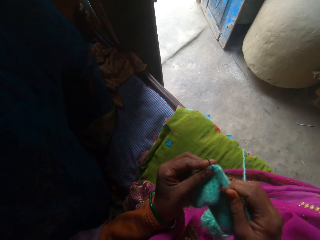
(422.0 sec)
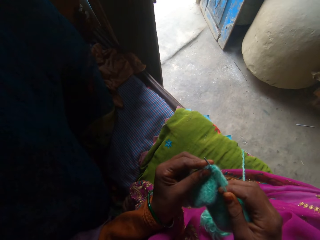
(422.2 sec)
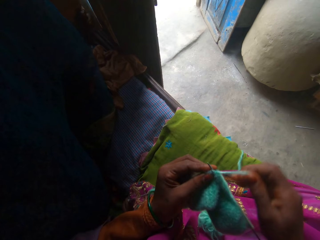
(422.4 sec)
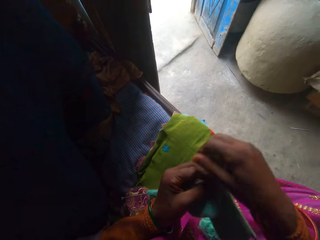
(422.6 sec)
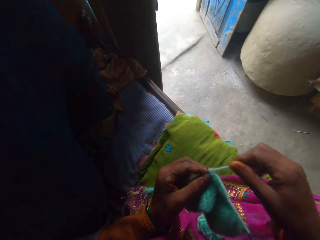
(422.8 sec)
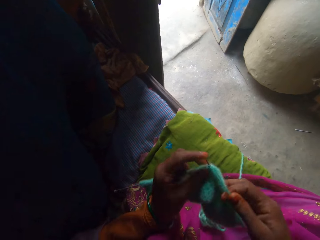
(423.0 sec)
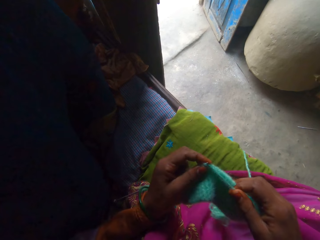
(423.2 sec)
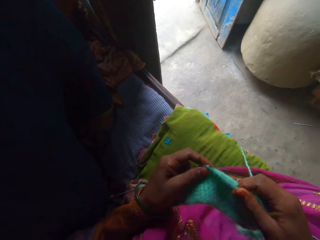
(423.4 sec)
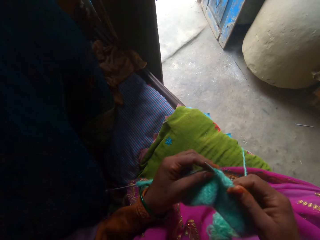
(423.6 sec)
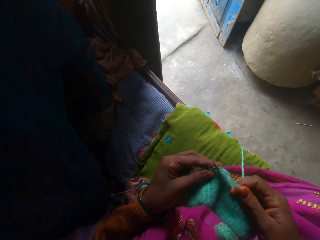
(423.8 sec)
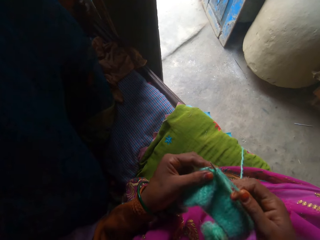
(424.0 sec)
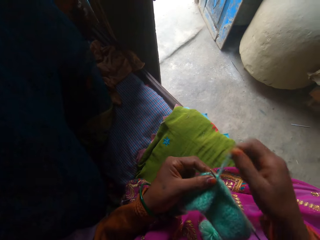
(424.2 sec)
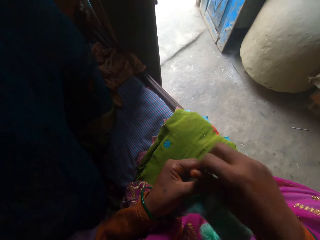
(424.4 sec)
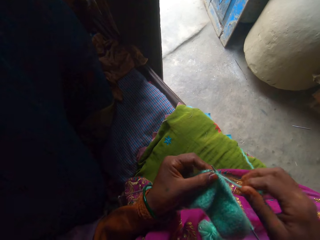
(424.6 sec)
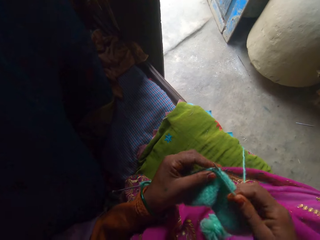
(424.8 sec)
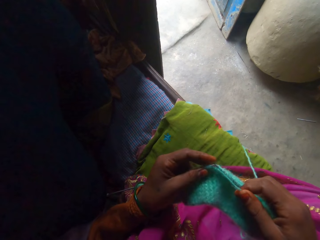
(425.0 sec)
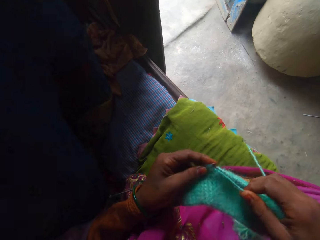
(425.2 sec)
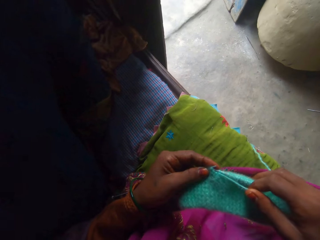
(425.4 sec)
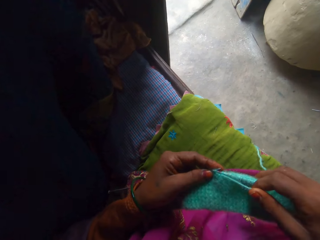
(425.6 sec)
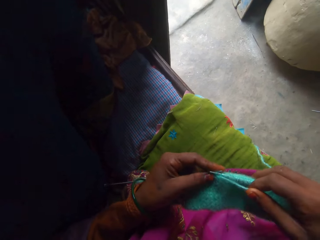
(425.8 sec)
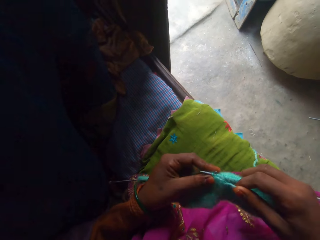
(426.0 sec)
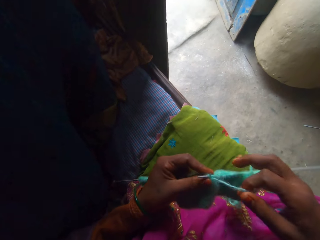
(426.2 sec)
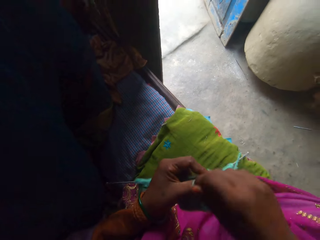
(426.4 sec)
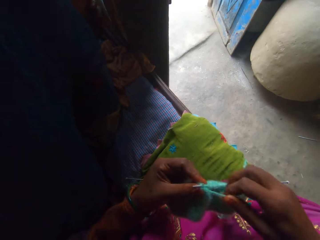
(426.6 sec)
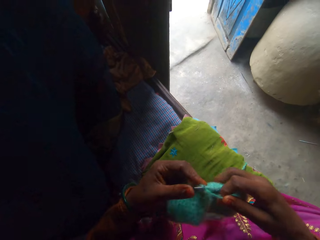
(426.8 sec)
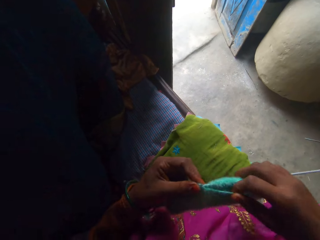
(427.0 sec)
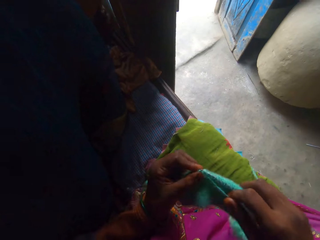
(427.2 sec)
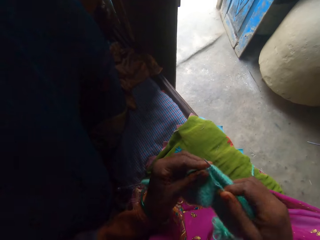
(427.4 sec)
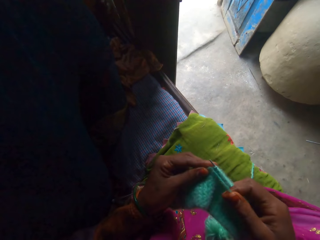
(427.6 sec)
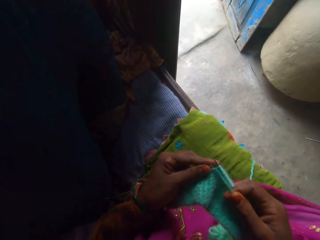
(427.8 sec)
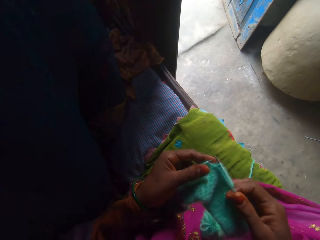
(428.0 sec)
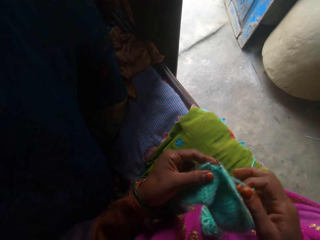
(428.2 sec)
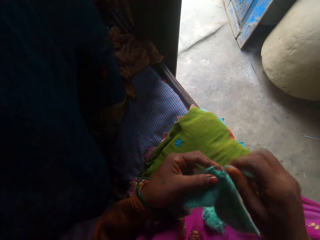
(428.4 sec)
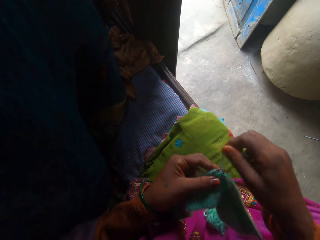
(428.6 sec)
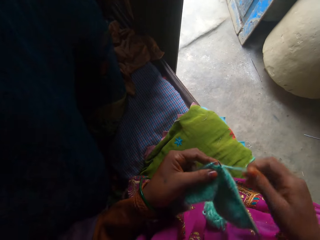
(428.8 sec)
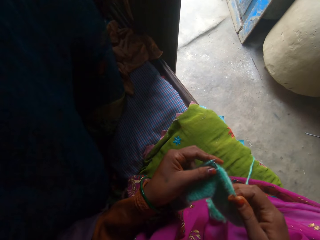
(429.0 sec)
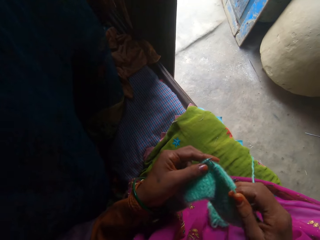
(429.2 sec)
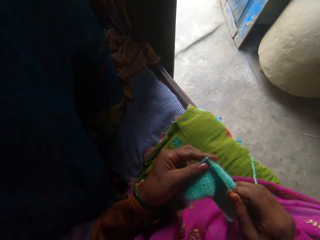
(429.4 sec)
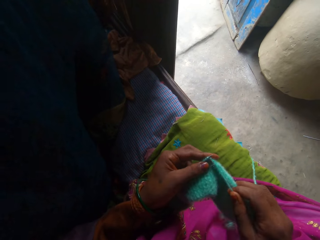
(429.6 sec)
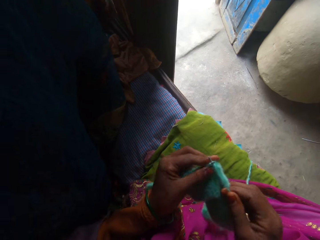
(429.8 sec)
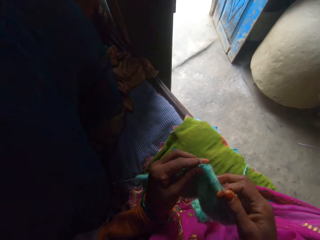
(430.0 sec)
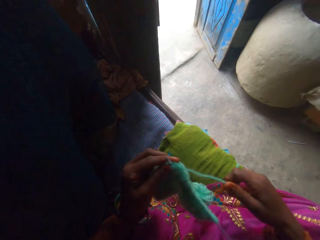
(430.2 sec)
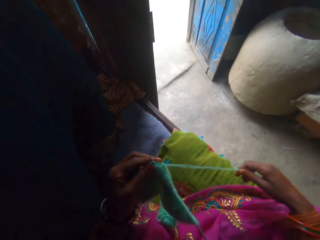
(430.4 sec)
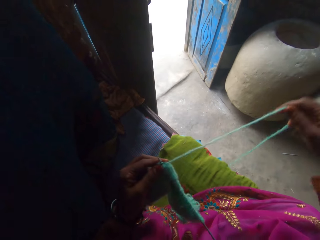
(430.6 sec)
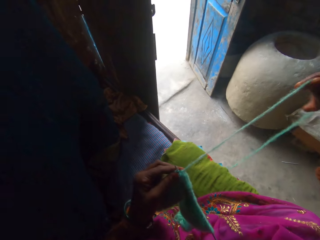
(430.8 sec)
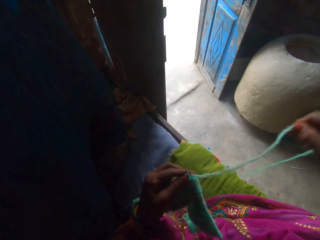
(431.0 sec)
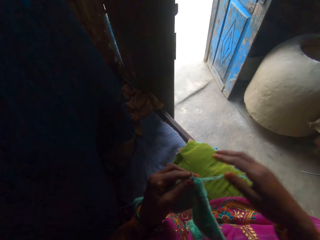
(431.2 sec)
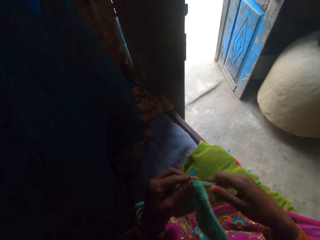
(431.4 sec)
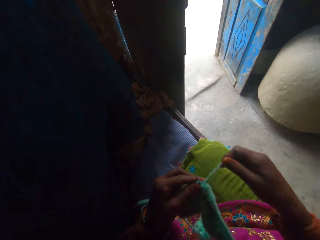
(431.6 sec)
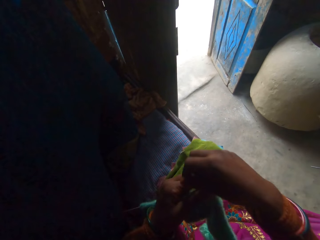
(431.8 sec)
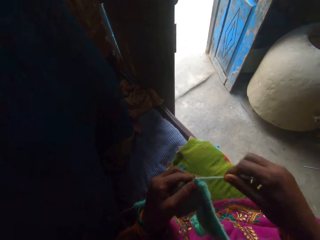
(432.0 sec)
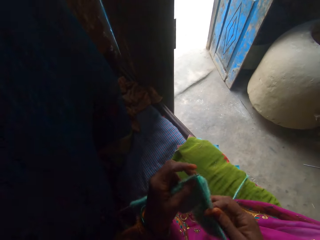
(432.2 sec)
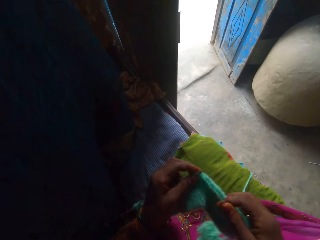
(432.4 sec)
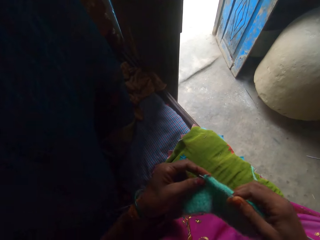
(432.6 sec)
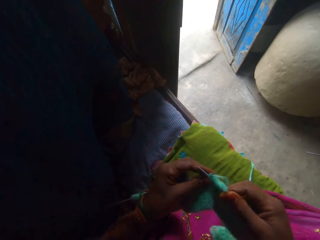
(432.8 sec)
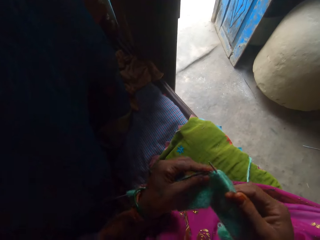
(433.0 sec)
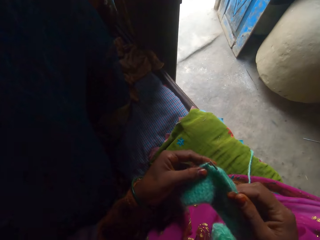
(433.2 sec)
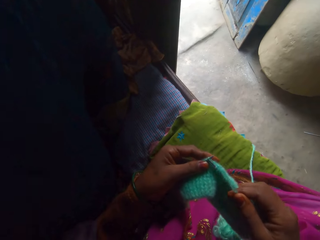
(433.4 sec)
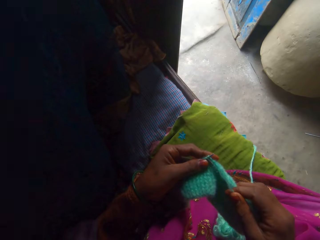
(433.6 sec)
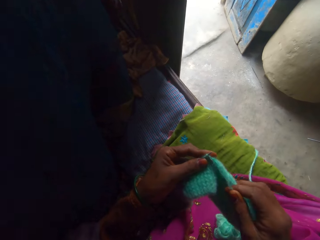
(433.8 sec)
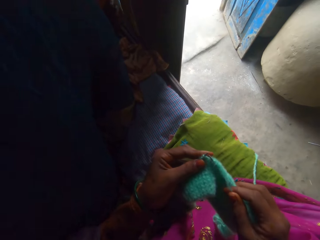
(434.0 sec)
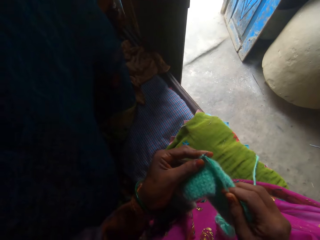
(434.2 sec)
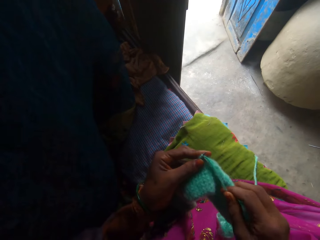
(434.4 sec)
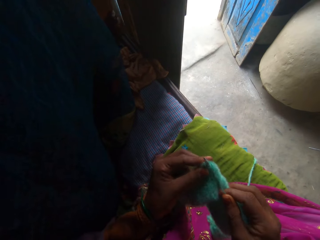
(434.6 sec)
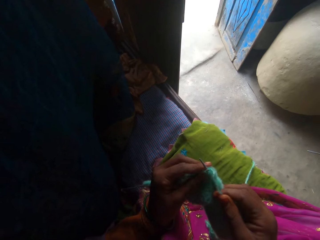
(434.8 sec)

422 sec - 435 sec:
The camera wearer adjusts the yarn. They knit the fabric using the knitting needle. They adjust the yarn. They knit the fabric using the knitting needle. They adjust the yarn. They knit the fabric using the knitting needle. They adjust the yarn. They knit the fabric using the knitting needle. They adjust the yarn. They knit the fabric using the knitting needle.

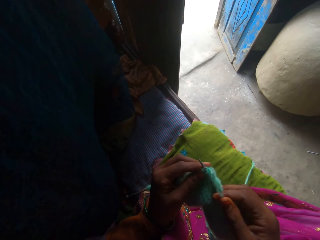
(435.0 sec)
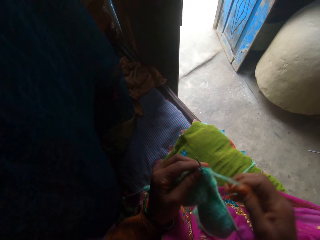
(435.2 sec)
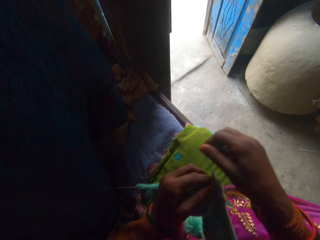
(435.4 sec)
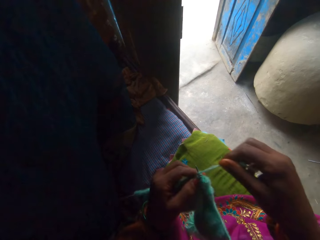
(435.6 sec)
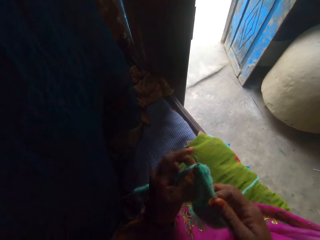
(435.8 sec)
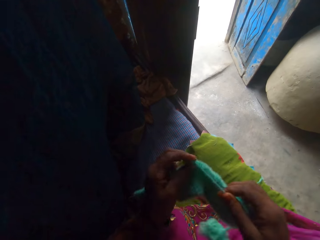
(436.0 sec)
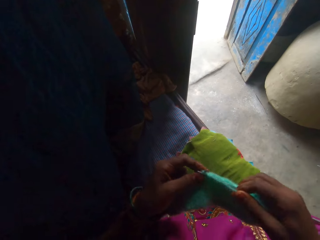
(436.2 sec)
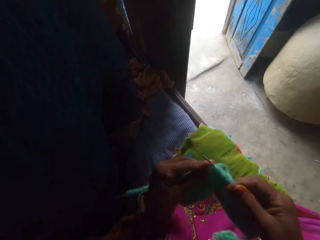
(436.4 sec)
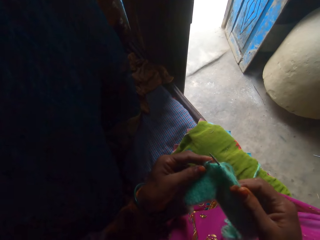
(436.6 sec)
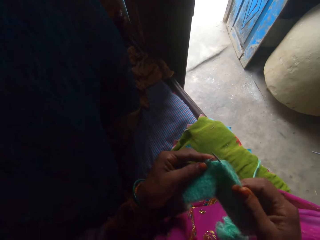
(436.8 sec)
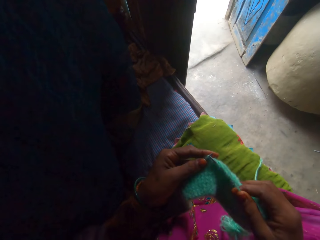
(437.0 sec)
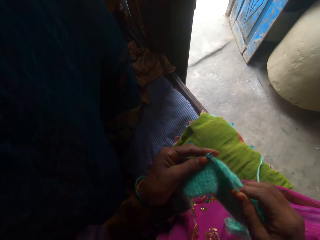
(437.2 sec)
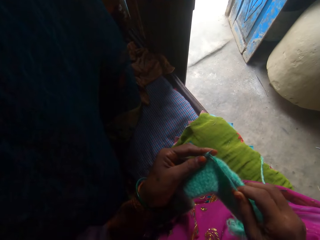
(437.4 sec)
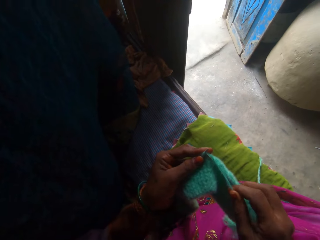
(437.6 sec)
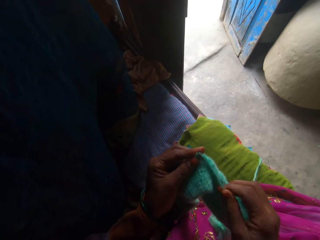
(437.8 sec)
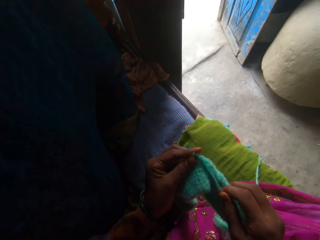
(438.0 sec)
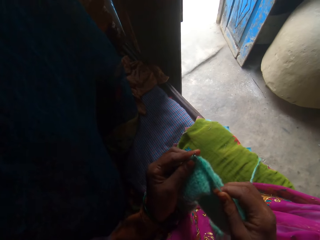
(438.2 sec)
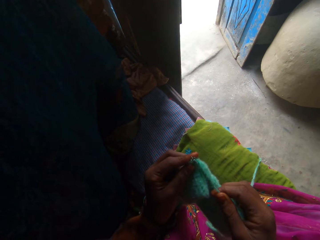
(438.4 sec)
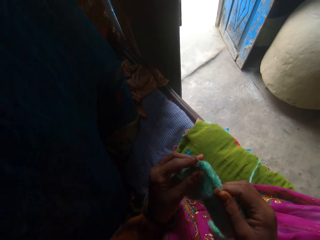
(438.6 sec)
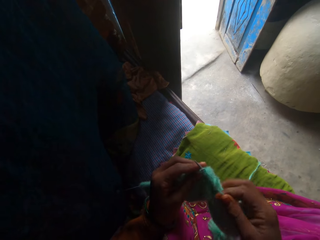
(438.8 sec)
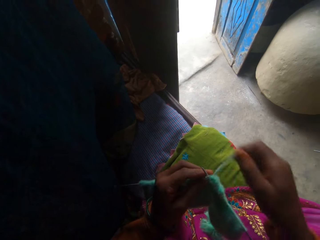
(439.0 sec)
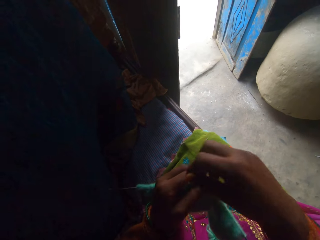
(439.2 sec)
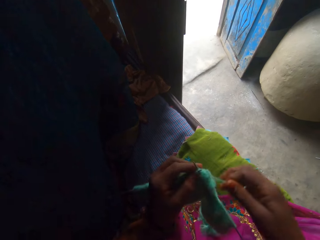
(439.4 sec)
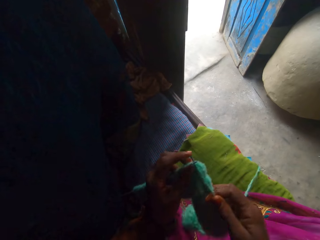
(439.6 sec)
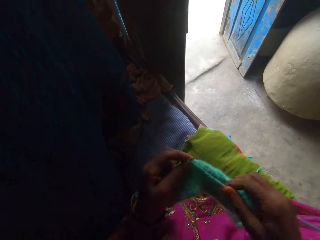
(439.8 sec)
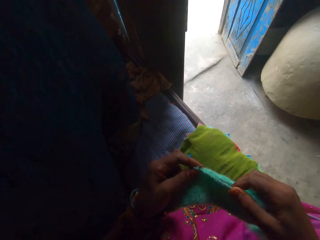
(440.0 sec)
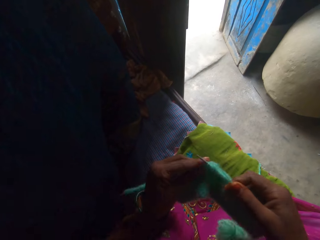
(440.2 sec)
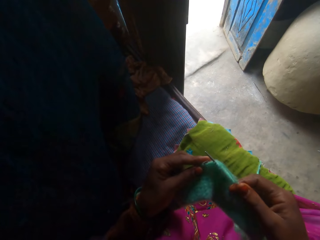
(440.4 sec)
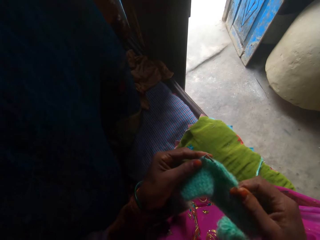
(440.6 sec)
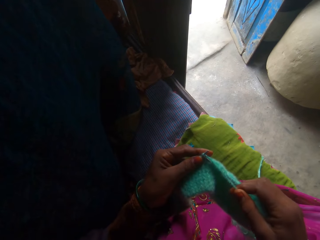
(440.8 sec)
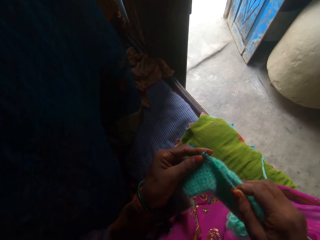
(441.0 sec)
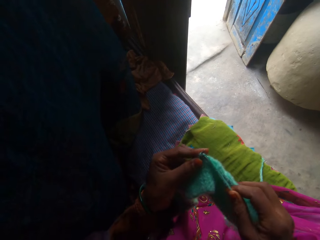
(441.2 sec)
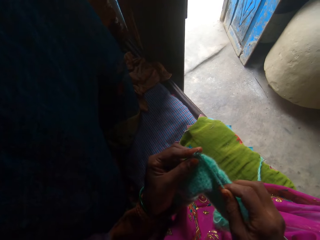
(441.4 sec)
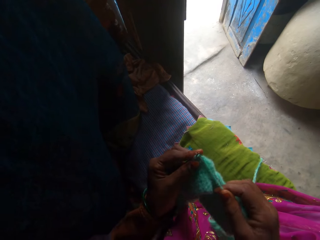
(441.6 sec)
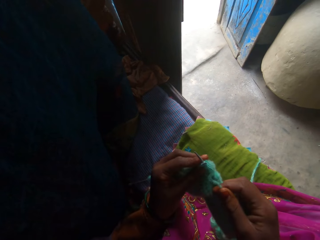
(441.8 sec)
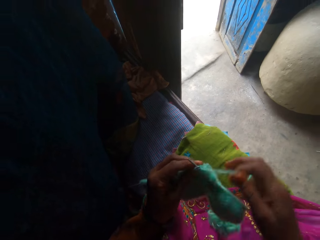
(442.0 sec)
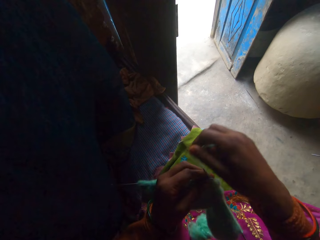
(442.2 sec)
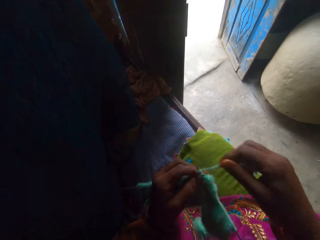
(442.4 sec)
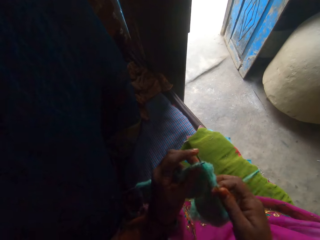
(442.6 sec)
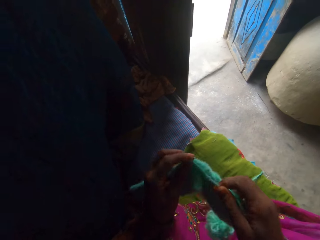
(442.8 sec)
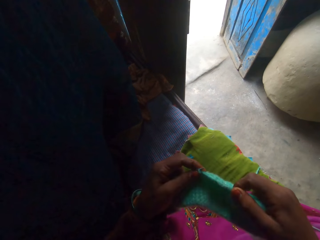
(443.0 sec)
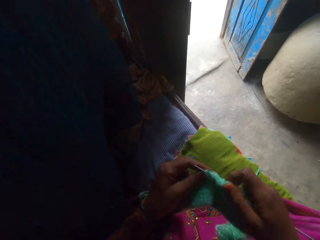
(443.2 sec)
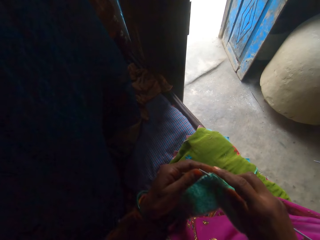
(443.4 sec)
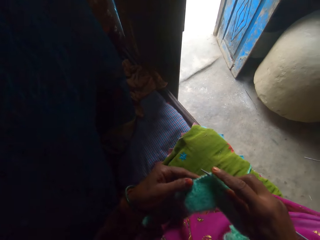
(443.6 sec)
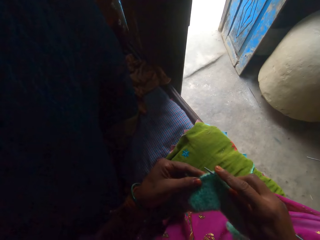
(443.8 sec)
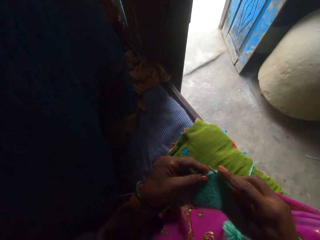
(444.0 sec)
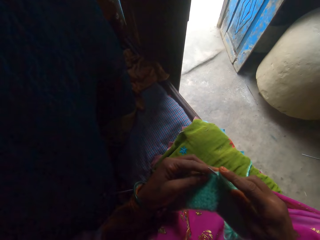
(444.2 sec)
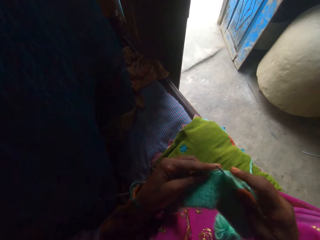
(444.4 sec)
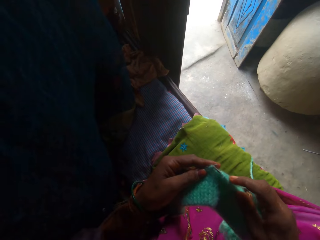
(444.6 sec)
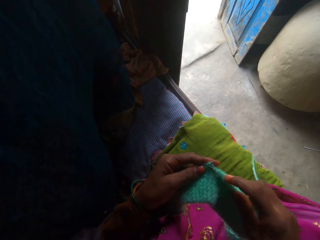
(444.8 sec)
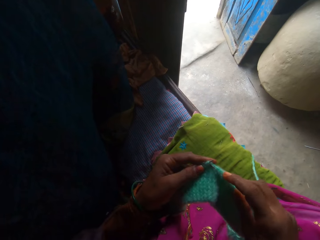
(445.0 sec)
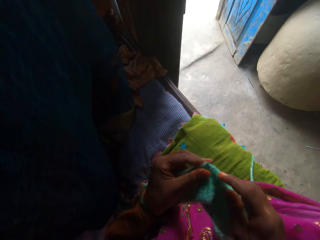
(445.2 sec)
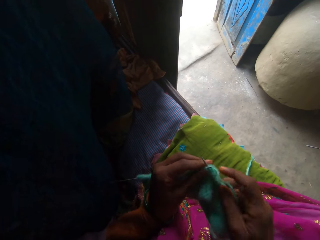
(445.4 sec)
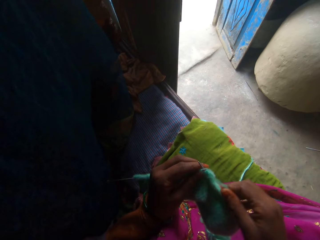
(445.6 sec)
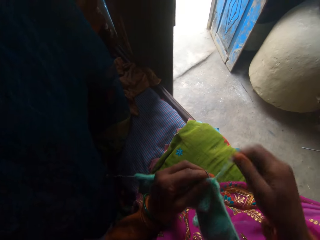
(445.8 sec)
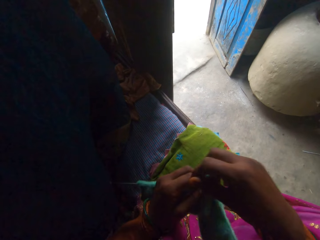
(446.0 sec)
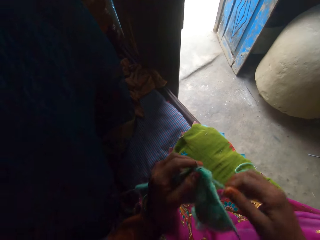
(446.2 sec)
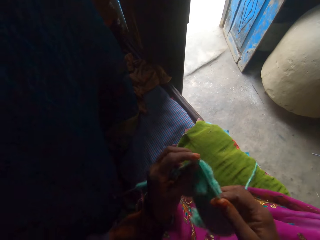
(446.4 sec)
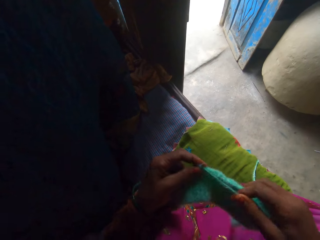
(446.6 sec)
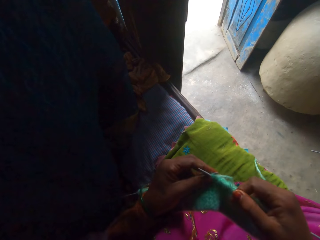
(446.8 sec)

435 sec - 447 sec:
The camera wearer adjusts the yarn. They knit the fabric using the knitting needle. They adjust the yarn. They knit the fabric using the knitting needle. They adjust the yarn. They knit the fabric using the knitting needle. They adjust the fabric. They knit the fabric using the knitting needle. They adjust the yarn.
